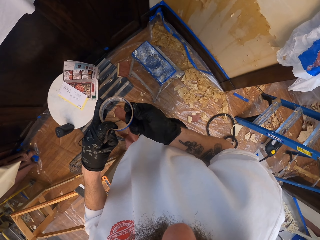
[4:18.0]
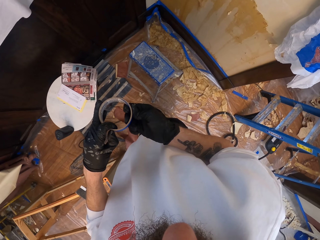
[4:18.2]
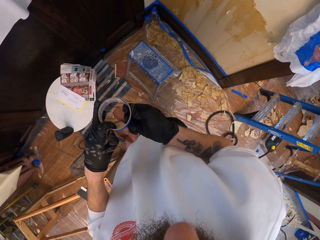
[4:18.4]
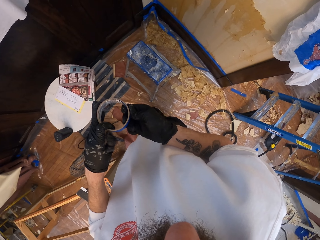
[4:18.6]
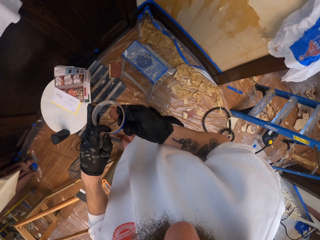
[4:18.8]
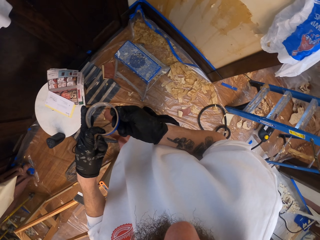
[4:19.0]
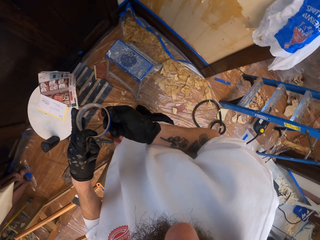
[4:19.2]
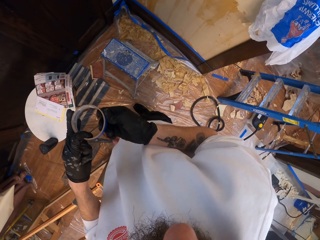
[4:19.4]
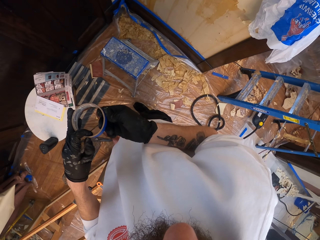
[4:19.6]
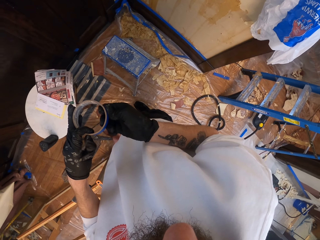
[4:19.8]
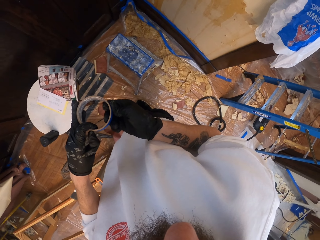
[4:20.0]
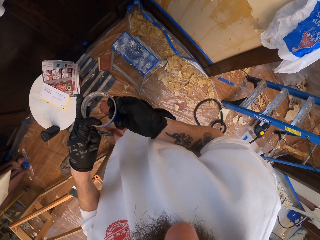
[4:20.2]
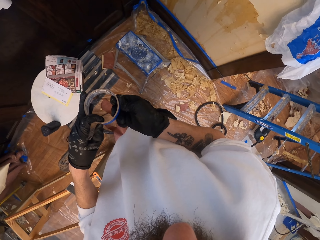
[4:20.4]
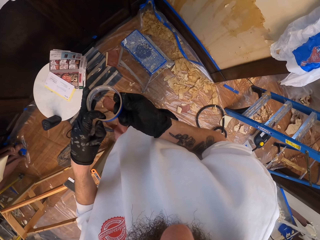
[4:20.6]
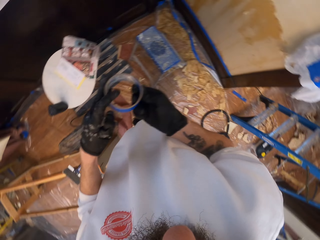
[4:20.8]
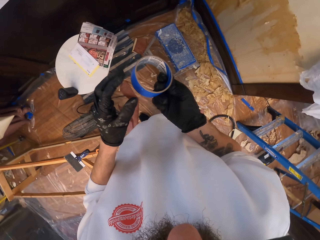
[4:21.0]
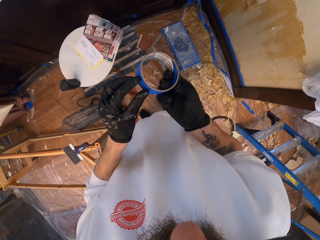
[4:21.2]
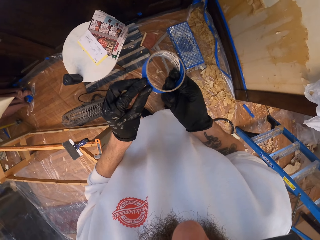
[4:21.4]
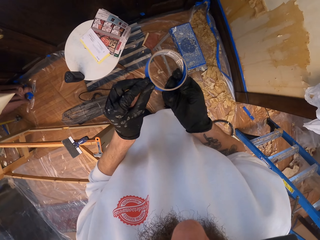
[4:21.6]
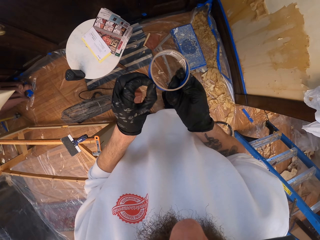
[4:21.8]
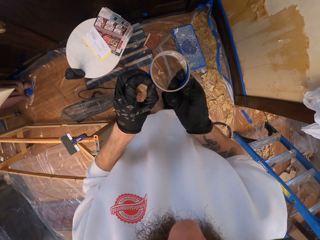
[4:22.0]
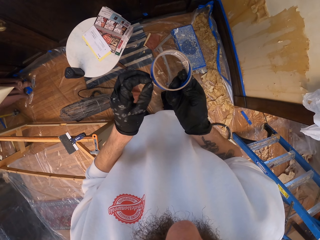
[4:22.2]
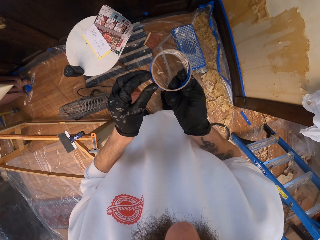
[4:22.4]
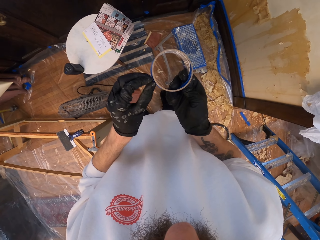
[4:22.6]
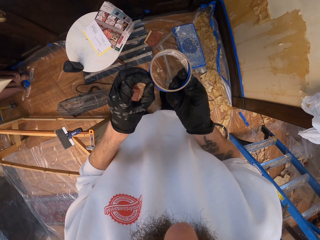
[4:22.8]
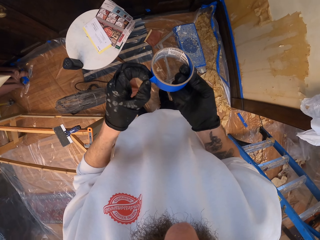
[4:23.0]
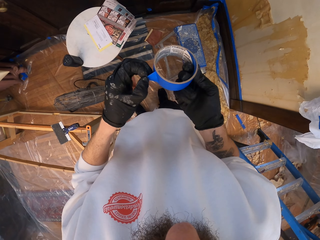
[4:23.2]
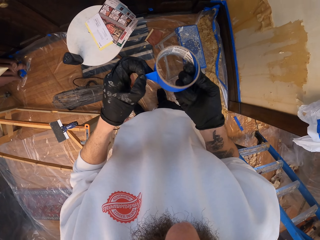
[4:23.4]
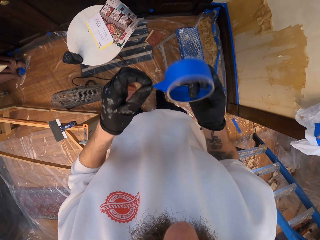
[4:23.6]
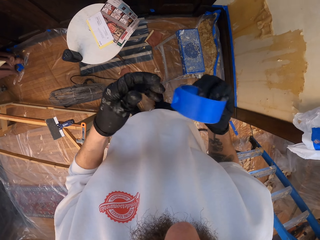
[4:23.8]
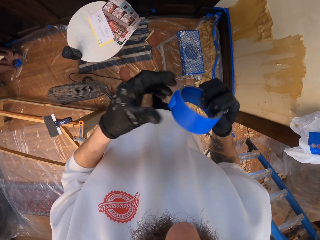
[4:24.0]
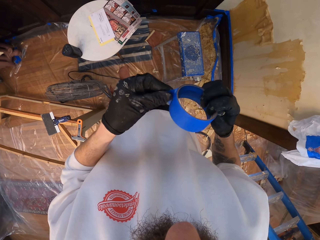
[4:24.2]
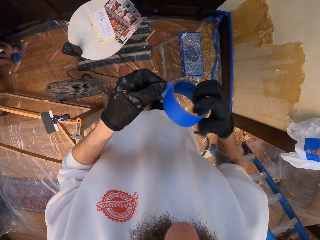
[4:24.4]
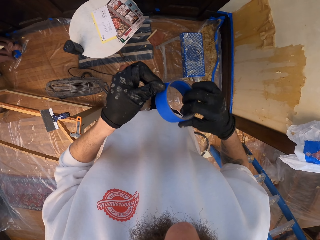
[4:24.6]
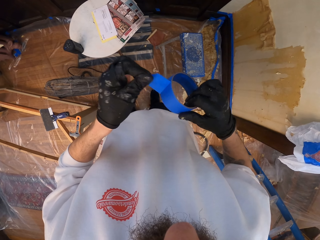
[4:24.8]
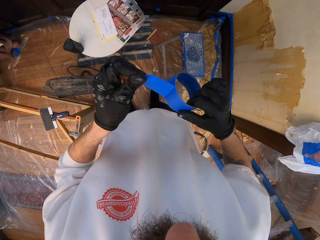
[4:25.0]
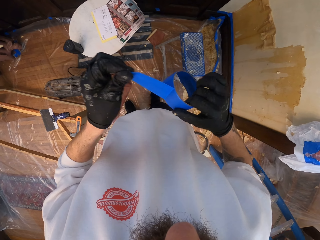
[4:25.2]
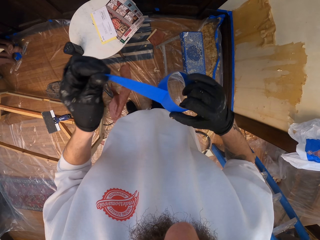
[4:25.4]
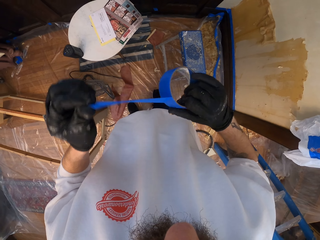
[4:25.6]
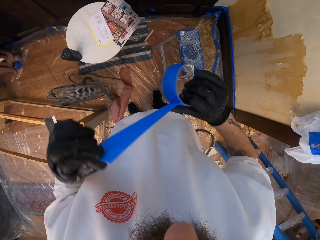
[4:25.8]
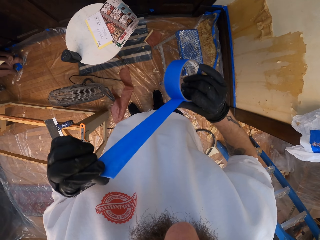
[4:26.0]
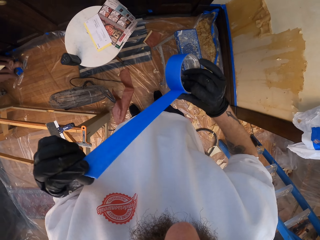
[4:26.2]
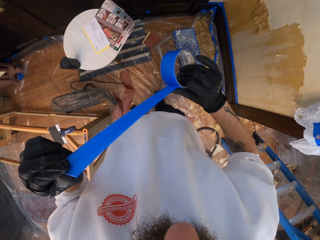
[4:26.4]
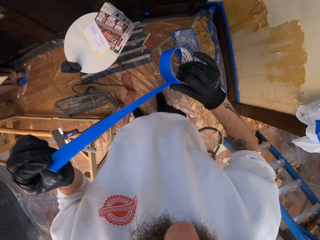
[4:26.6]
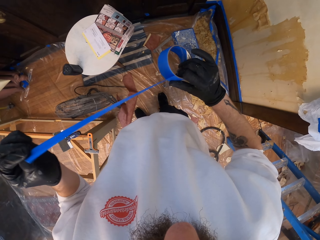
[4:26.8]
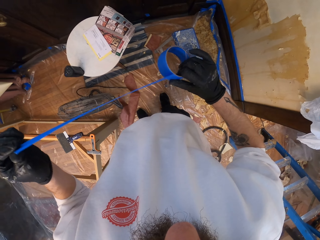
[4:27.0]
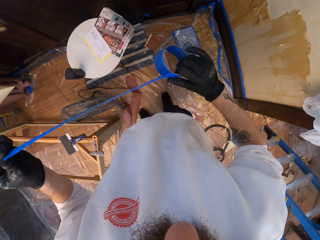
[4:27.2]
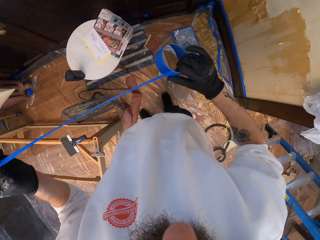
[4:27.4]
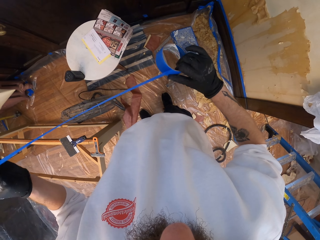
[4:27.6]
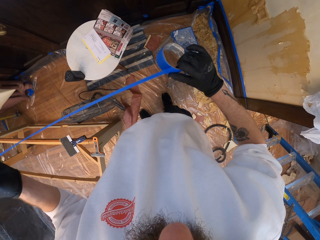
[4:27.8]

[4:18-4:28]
The camera wearer unmasks a tape.

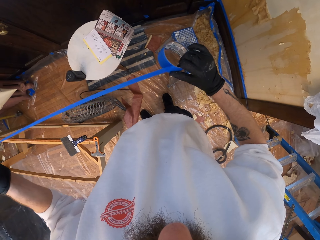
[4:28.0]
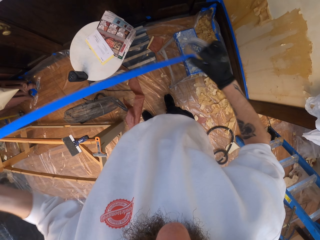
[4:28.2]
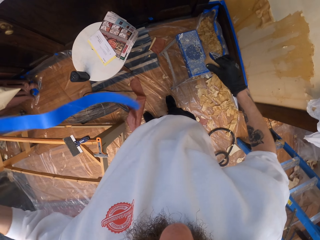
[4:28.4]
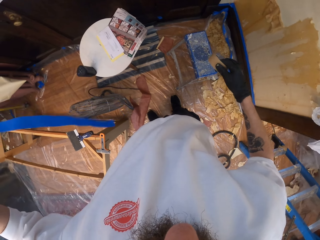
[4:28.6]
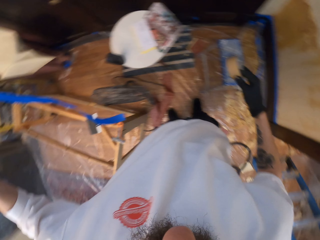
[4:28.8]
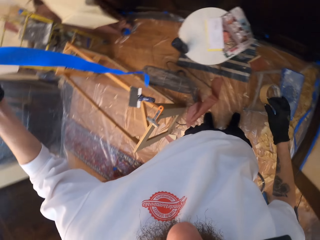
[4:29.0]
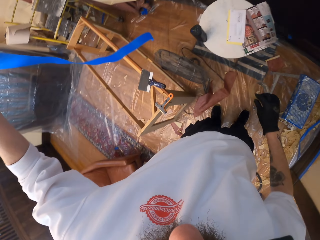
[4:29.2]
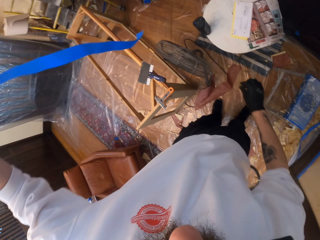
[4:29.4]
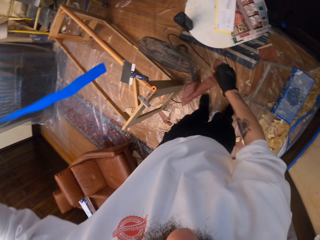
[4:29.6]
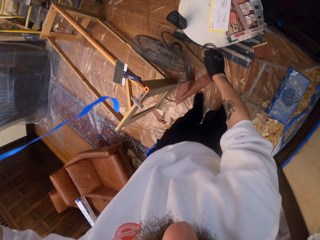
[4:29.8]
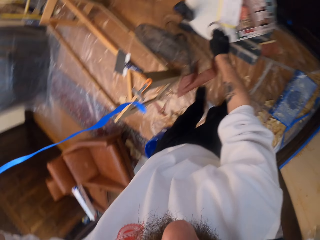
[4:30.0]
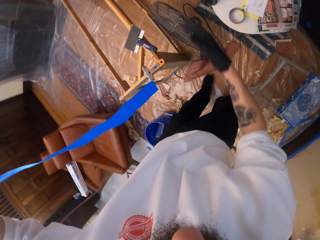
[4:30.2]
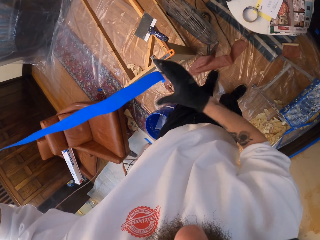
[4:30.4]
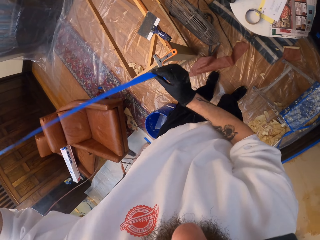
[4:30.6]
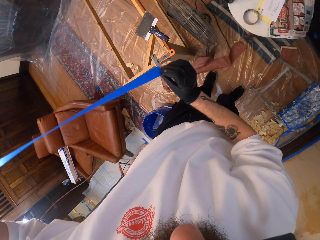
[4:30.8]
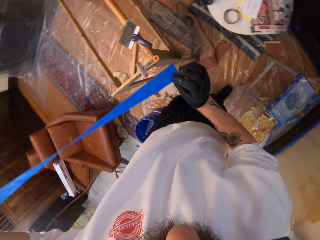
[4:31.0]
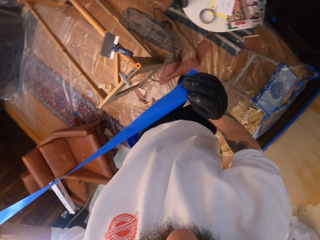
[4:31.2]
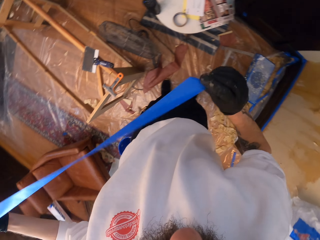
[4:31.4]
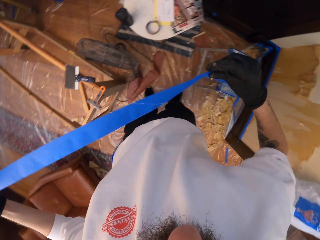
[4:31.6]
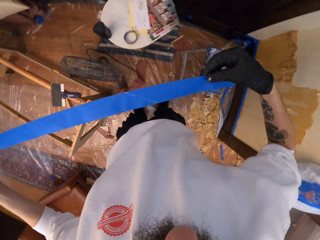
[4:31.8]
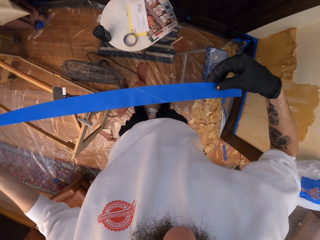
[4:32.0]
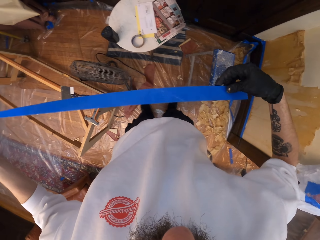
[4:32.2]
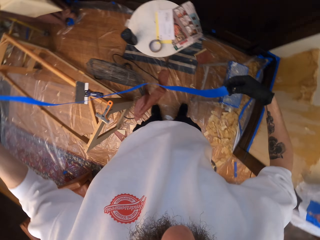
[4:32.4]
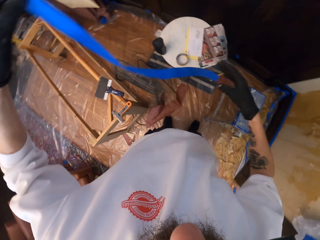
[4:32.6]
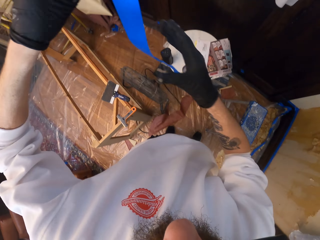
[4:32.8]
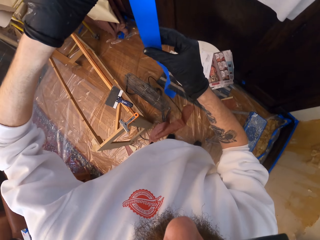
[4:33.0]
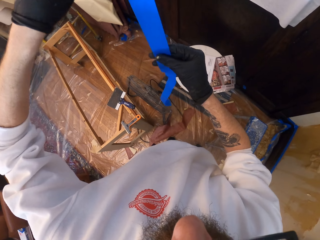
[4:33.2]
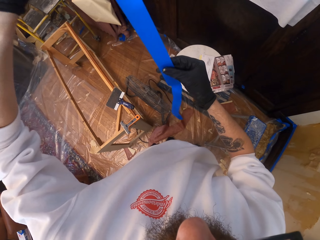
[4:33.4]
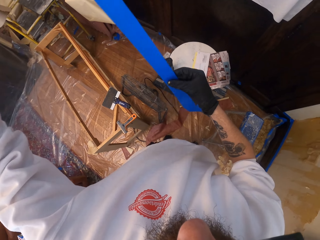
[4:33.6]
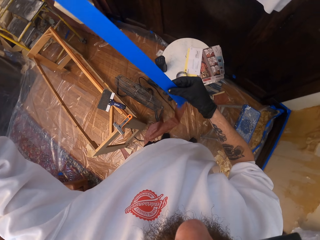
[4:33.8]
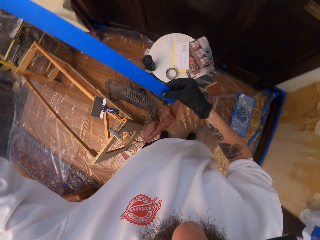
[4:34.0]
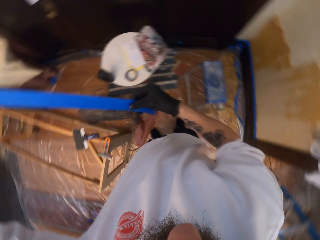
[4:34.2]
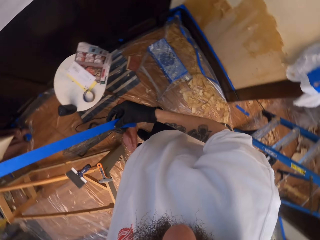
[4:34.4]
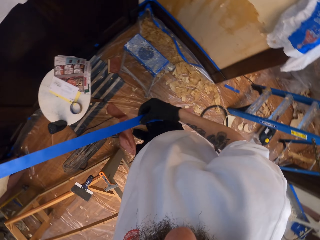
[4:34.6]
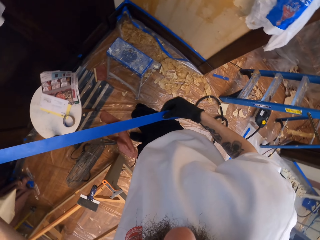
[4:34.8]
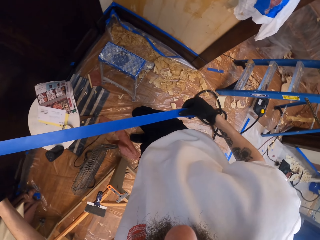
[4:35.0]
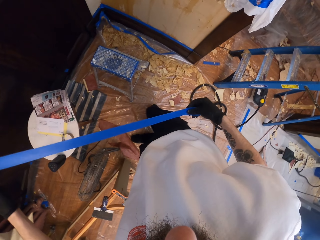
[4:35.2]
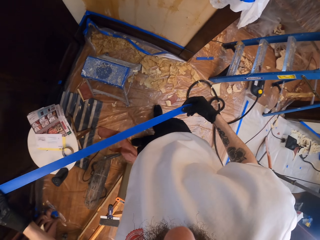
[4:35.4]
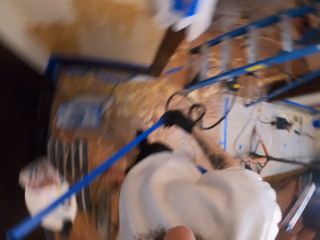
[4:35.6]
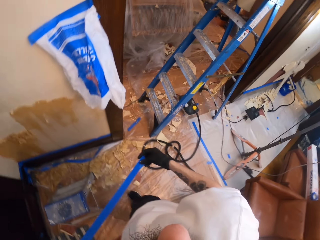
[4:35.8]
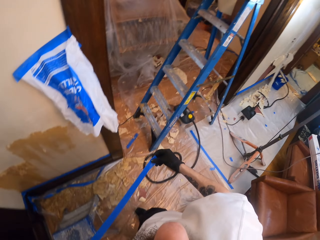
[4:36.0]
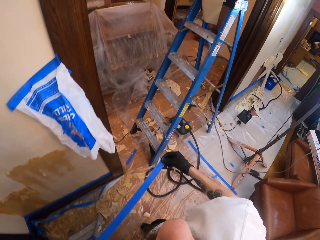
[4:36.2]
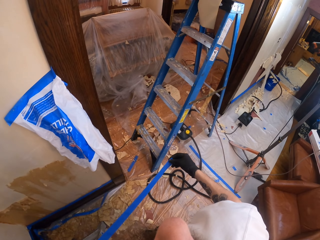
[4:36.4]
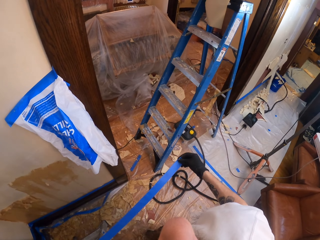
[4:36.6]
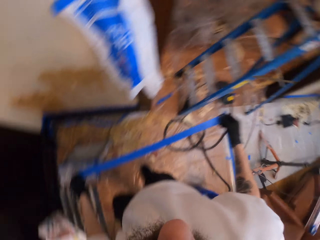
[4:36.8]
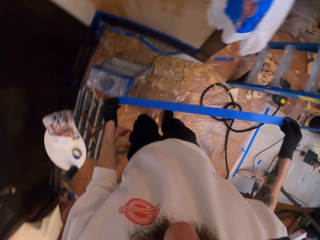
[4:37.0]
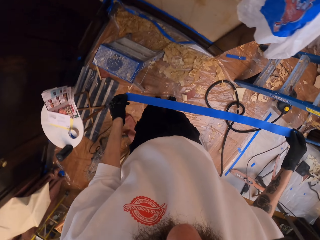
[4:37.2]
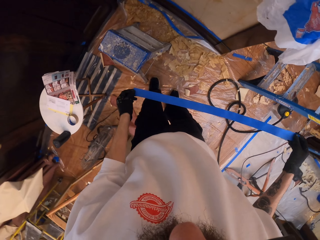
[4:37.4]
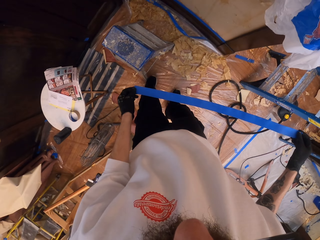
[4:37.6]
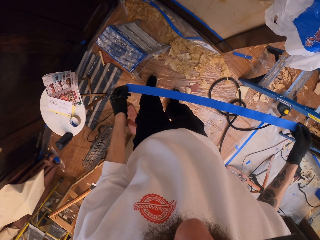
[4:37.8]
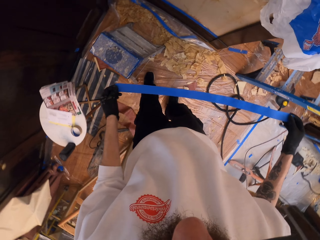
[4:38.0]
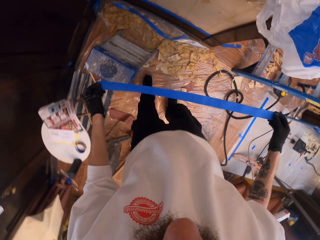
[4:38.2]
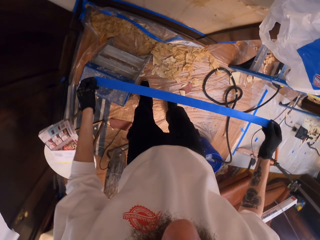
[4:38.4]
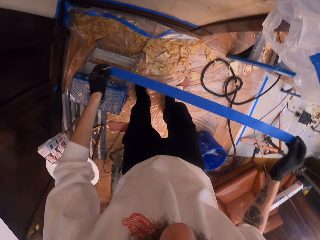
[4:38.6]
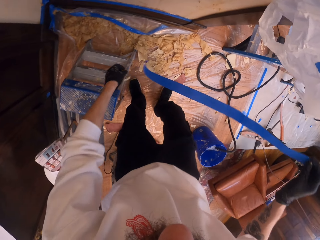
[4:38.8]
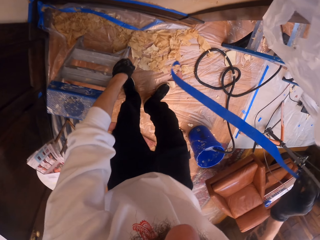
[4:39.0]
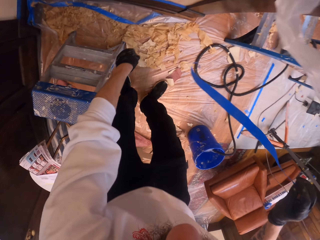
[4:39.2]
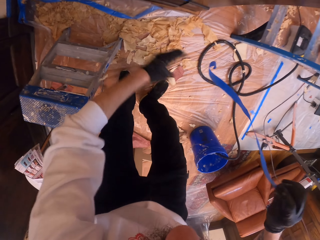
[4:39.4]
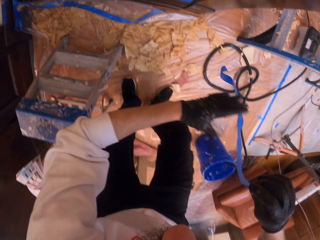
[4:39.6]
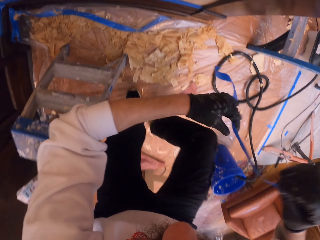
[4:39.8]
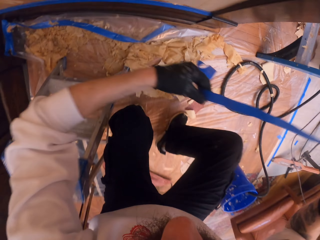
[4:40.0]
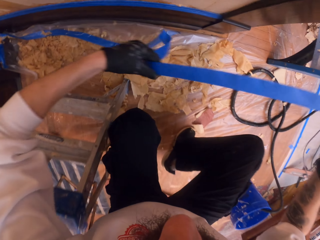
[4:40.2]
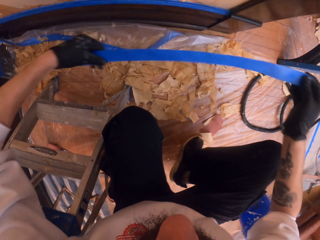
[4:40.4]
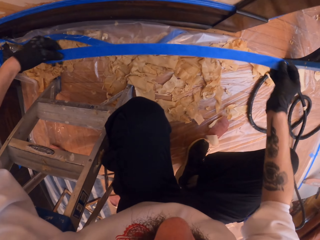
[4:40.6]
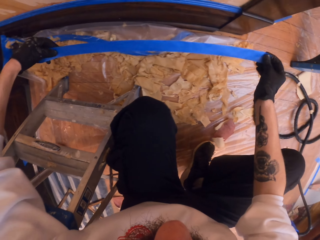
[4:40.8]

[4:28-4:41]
The camera wearer cuts the tape. They put the paper ring away, put the tape down, and hold the sellotape with both hands. They turn and put the sellotape on the base board.
